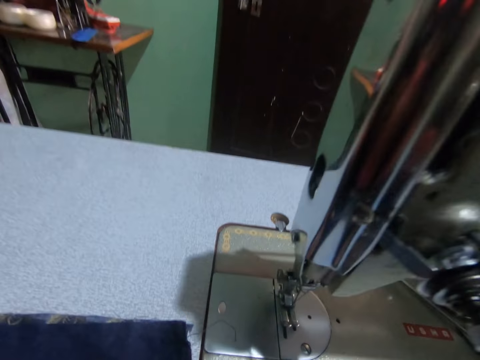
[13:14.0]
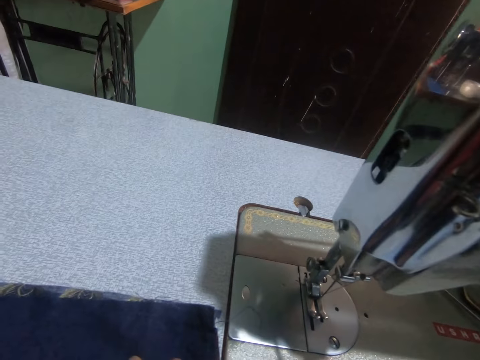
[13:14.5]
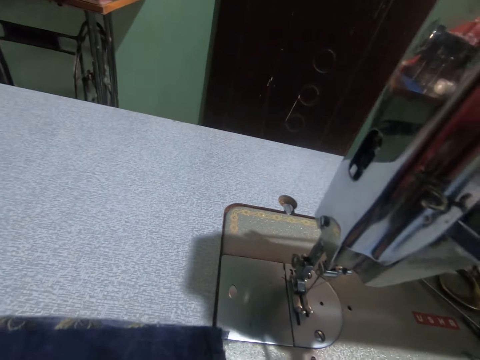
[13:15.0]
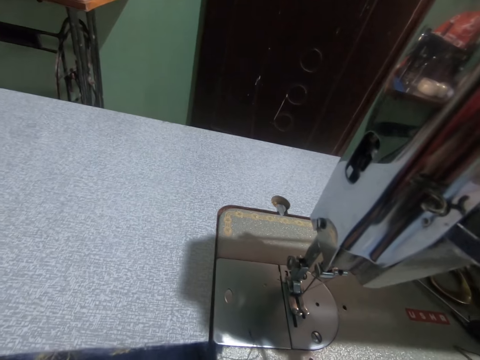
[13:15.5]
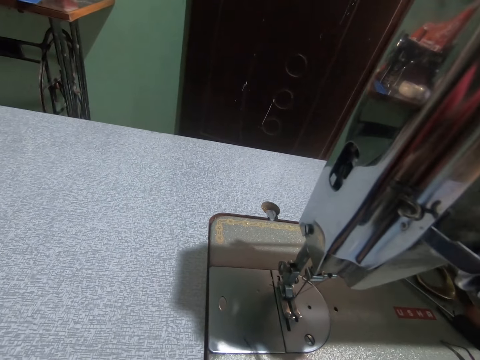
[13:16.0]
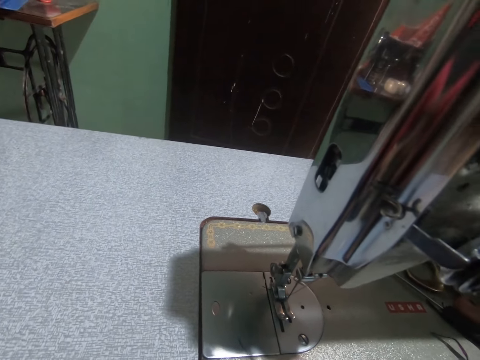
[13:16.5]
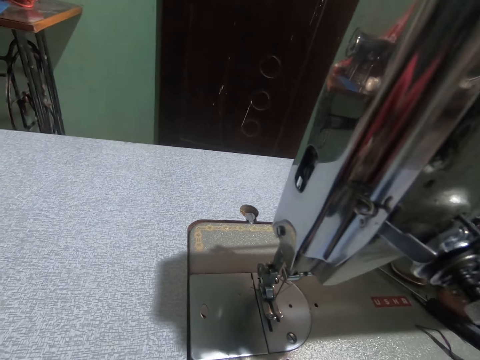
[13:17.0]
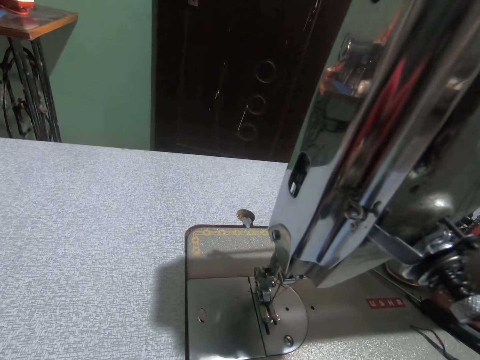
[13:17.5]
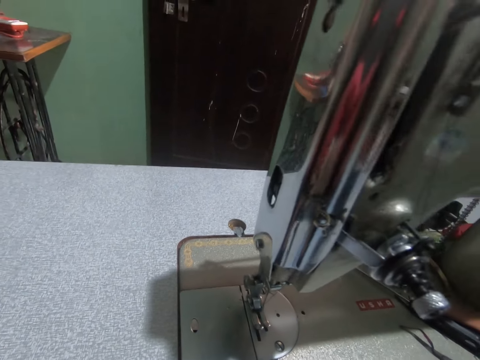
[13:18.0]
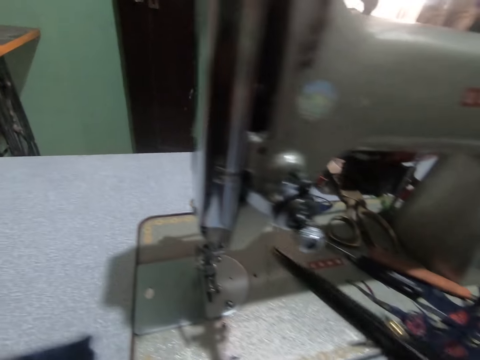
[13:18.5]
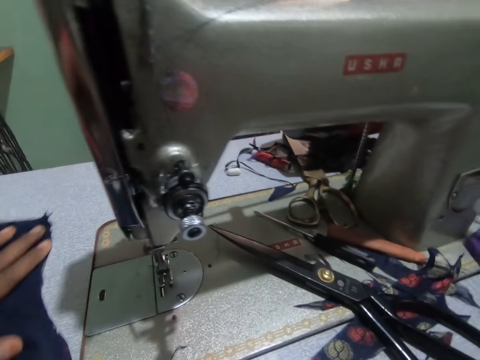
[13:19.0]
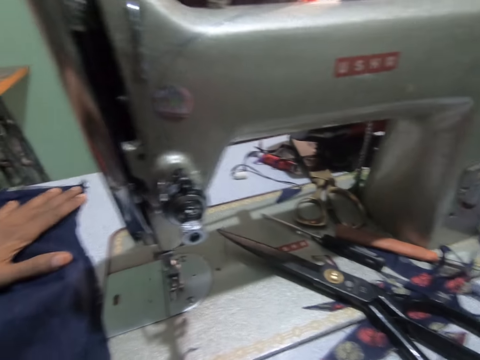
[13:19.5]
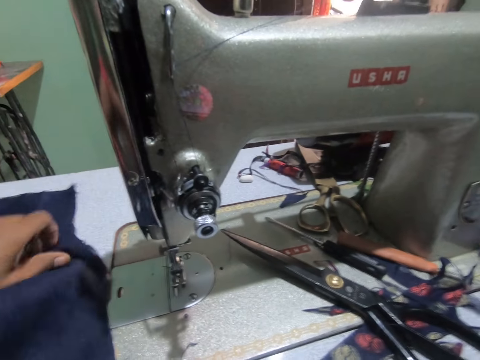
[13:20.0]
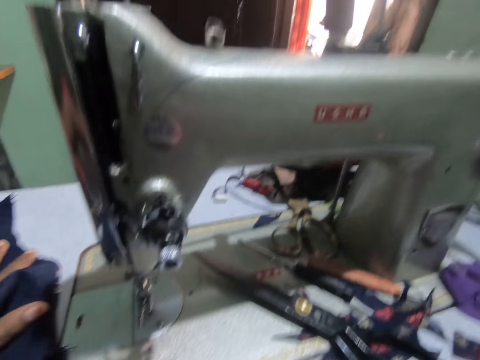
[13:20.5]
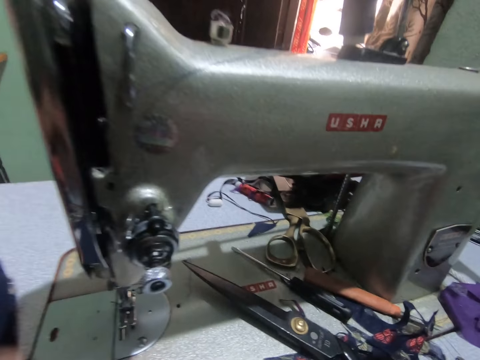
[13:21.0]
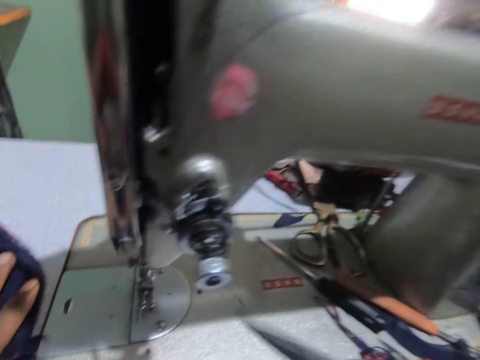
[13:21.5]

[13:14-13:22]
The camera wearer drops the scissors on the sewing machine with her left hand. She pulls the fabric on the sewing machine.
